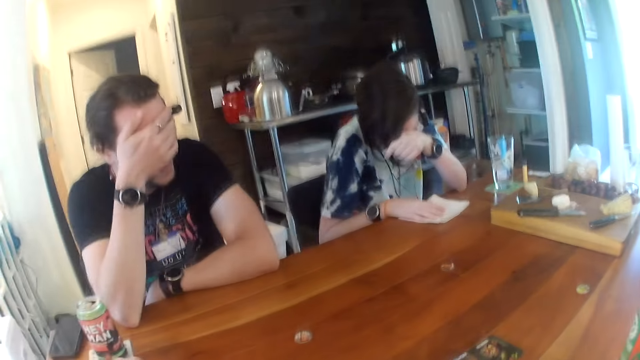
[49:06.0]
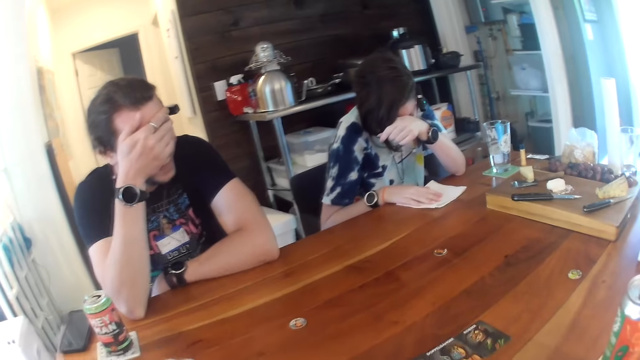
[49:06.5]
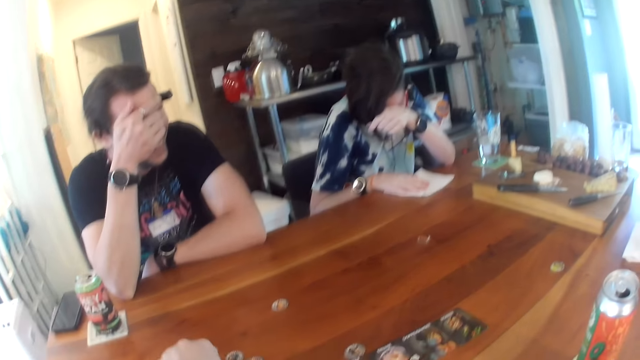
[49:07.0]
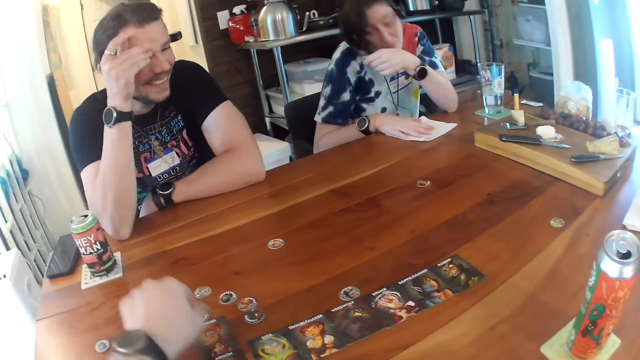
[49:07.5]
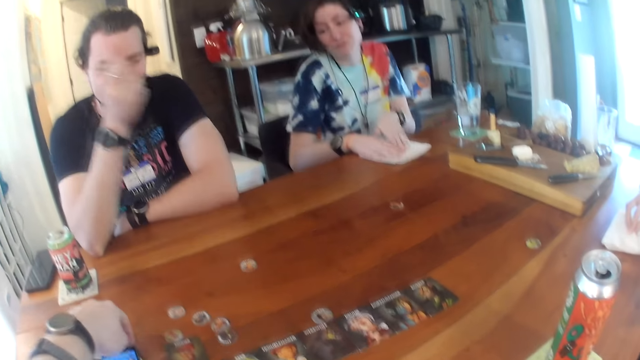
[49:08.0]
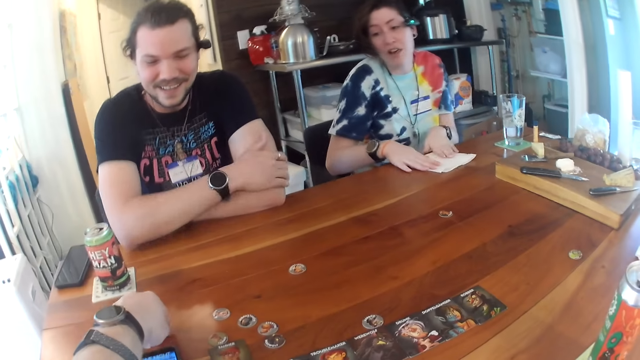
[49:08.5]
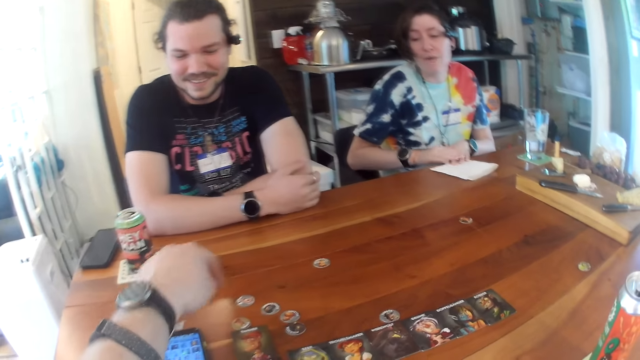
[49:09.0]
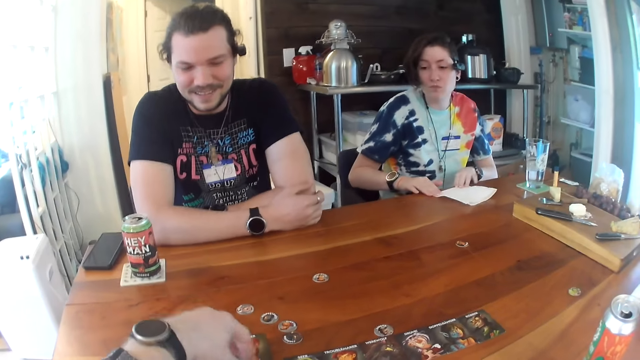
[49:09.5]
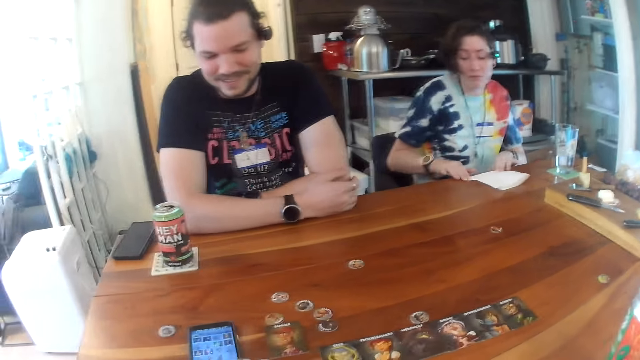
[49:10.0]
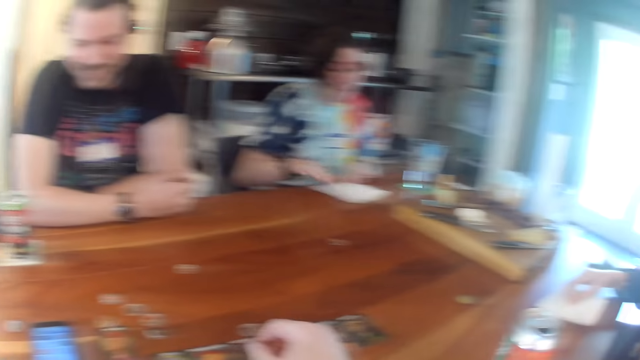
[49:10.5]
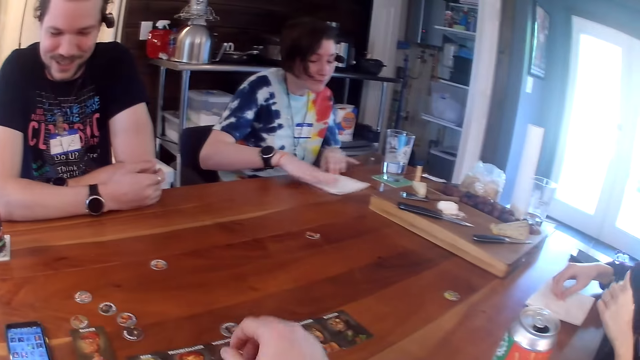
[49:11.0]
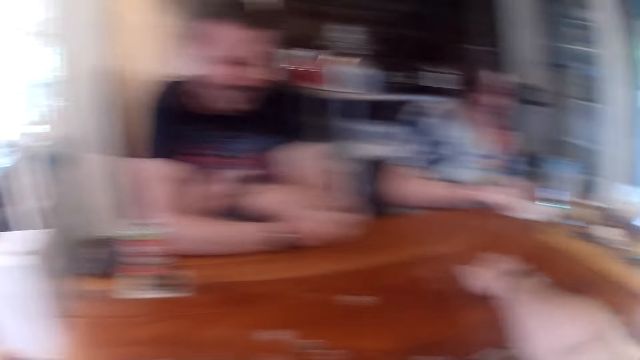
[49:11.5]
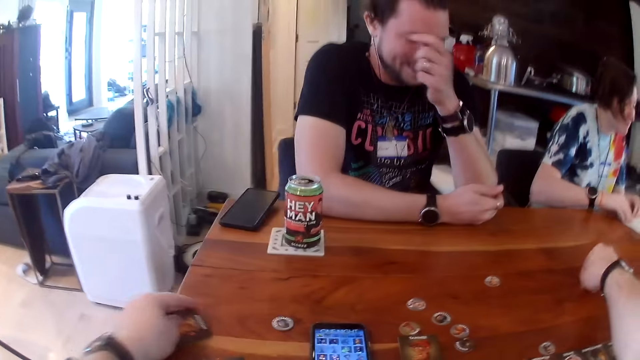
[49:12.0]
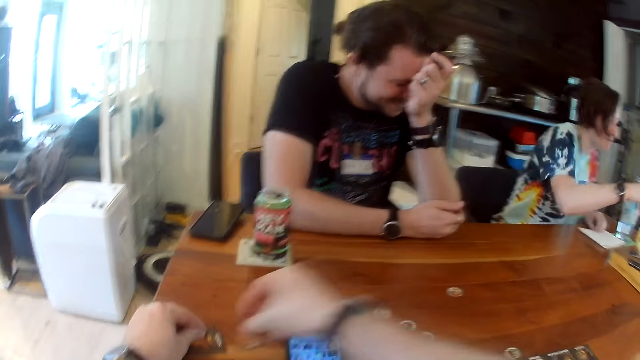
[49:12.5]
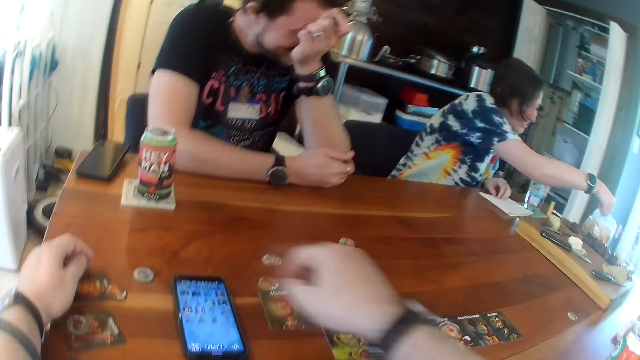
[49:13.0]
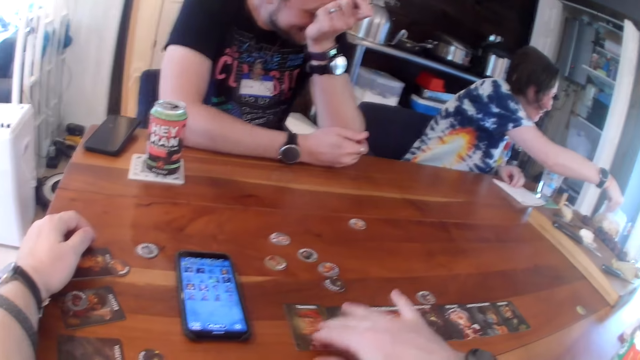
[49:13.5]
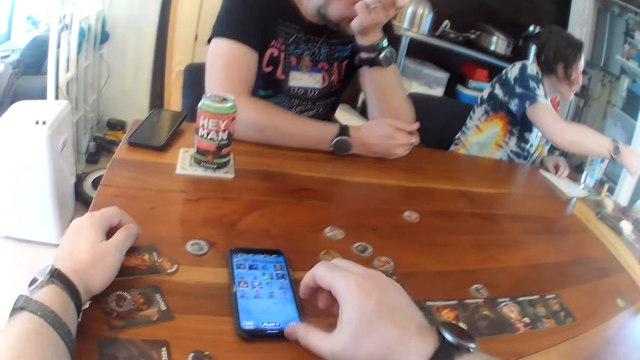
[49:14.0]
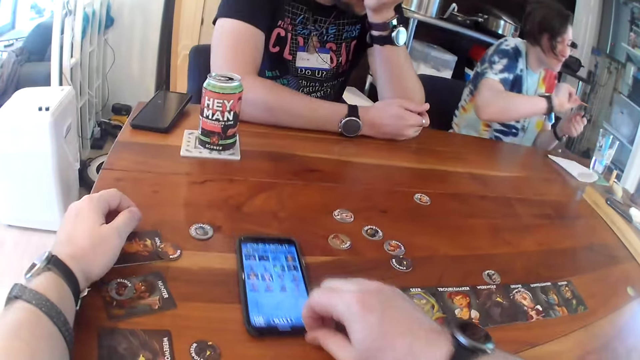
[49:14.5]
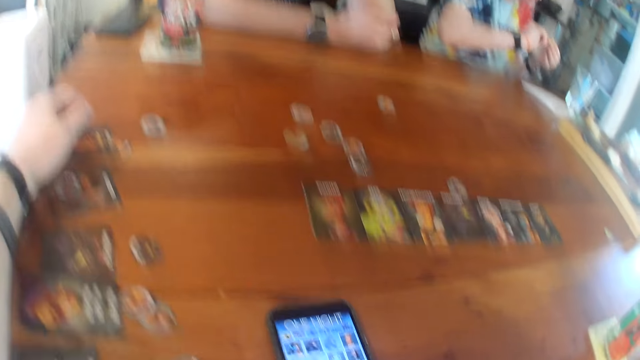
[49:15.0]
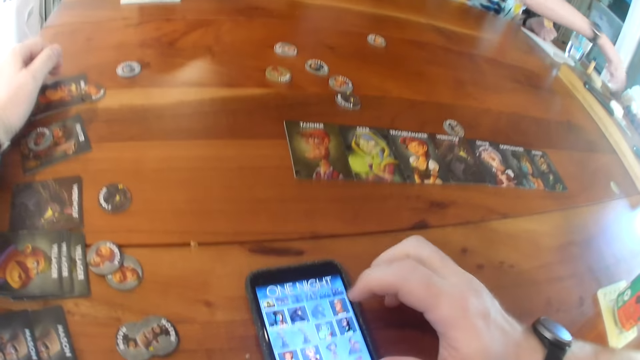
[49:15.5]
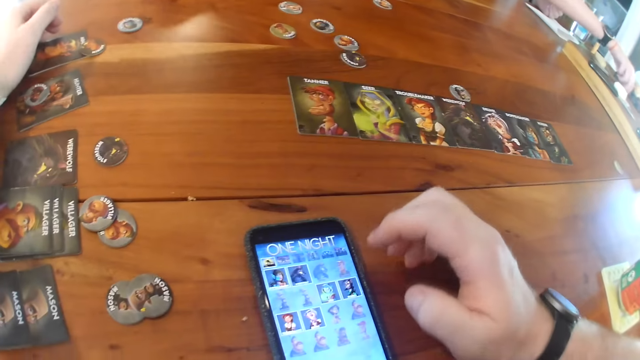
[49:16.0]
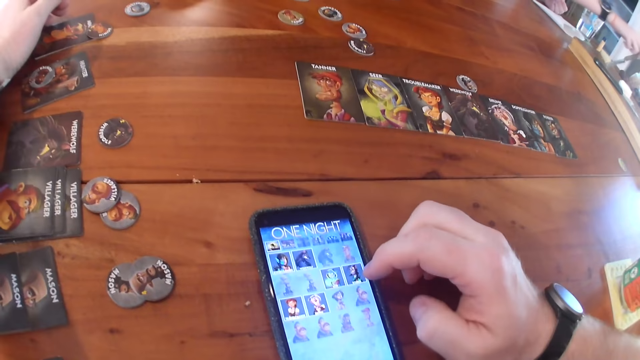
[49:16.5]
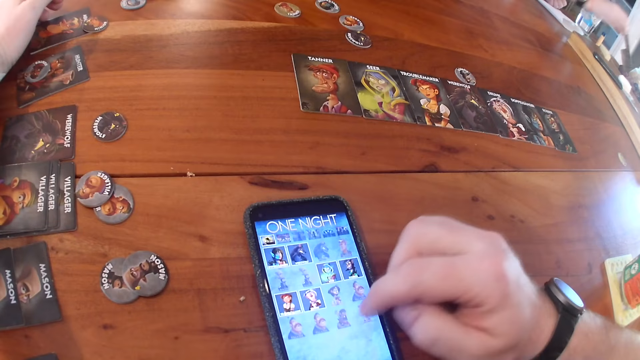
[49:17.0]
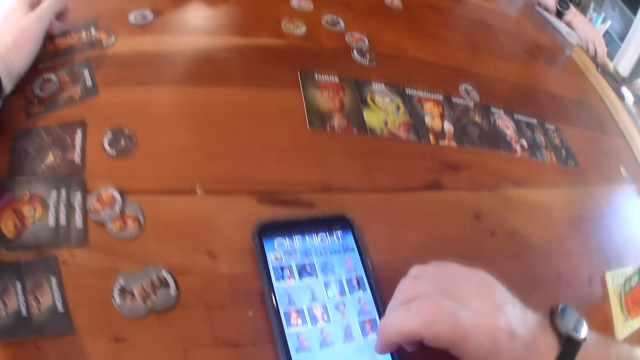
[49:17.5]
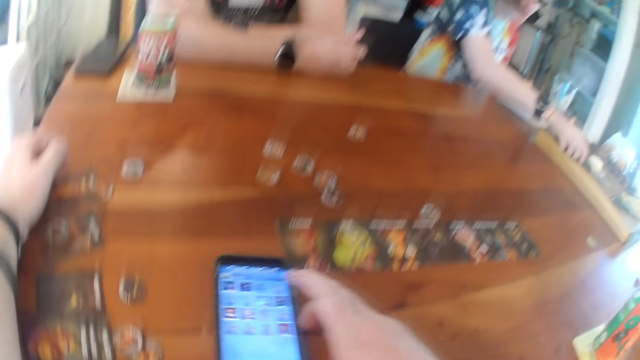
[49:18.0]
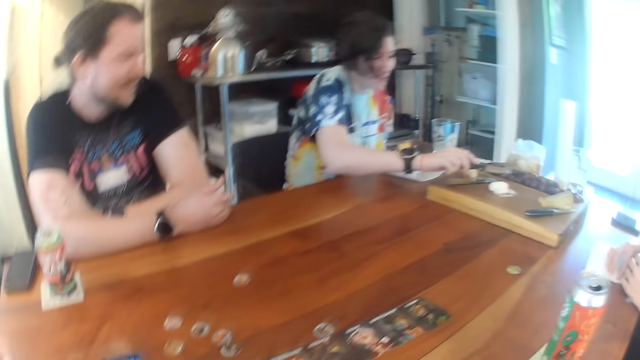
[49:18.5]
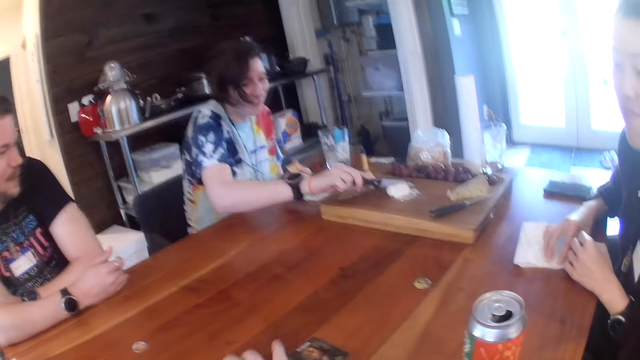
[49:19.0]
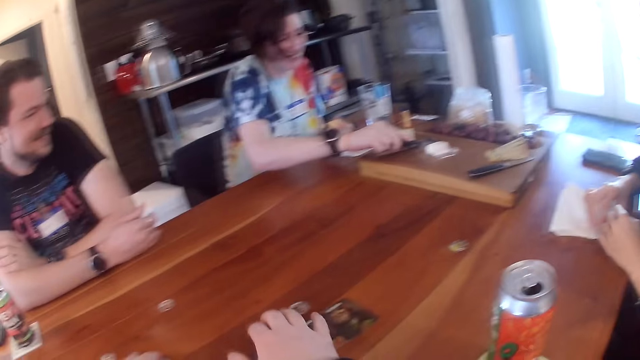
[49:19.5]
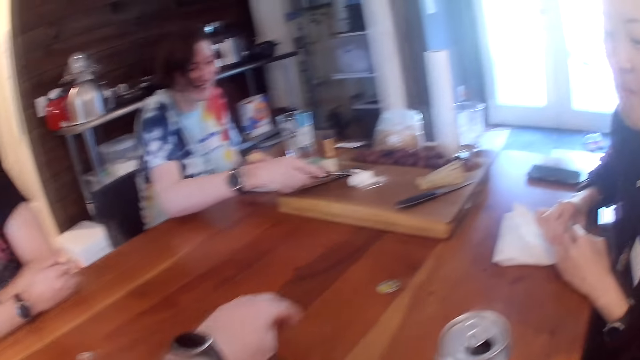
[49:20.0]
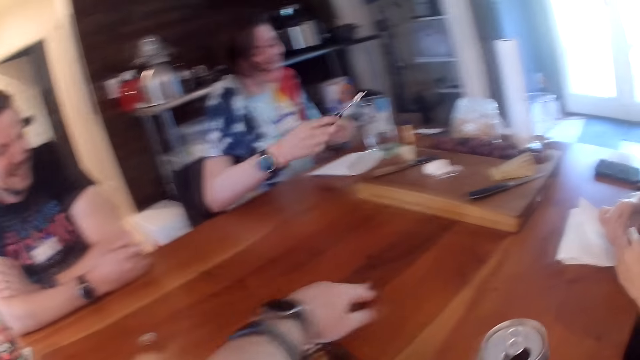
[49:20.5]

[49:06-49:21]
The camera wearer talks. A lady talks. The camera wearer picks a coaster from the table with his right hand. He stretches the hand. He drops the coaster in his right hand on the table. The lady picks a chip from a chips pack with her right hand on the table. The lady passes the chip to her left hand. The camera wearer pulls the phone. The lady places the cleaver on the chopping board properly with her right hand. The camera wearer operates the phone on the table with his right hand. He moves the phone on the table with his right hand. The lady takes some mayonnaise on the chopping board with a knife in her right hand. The camera wearer talks.

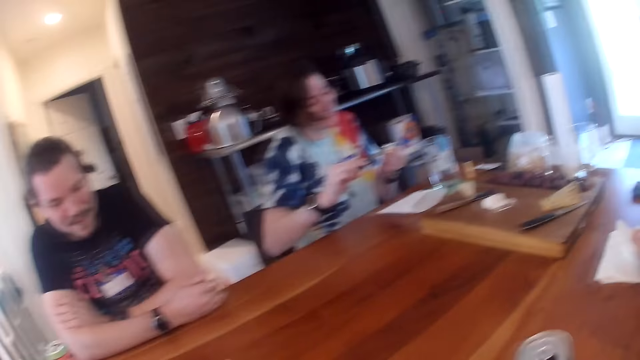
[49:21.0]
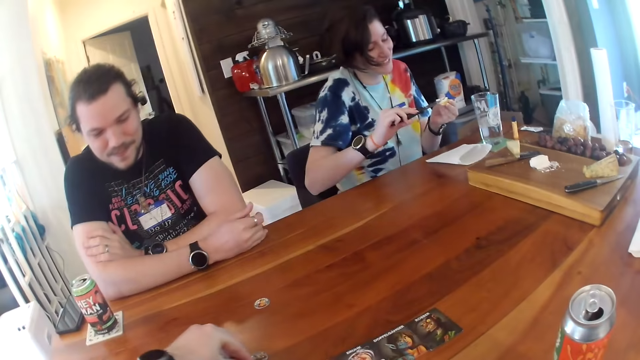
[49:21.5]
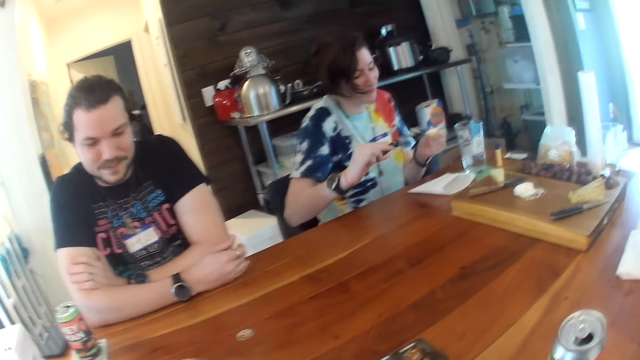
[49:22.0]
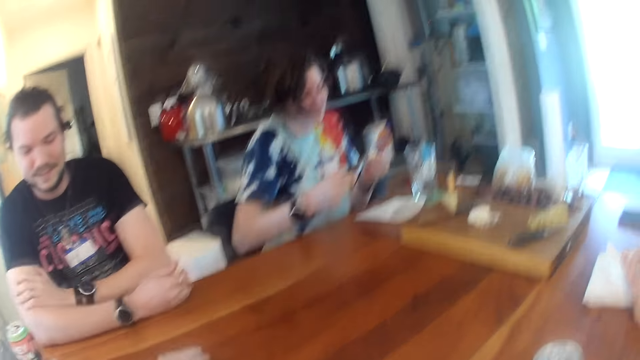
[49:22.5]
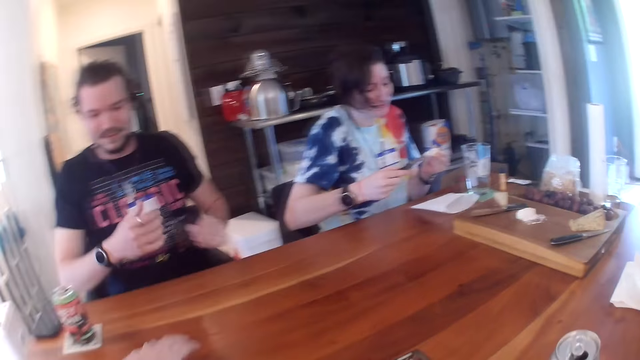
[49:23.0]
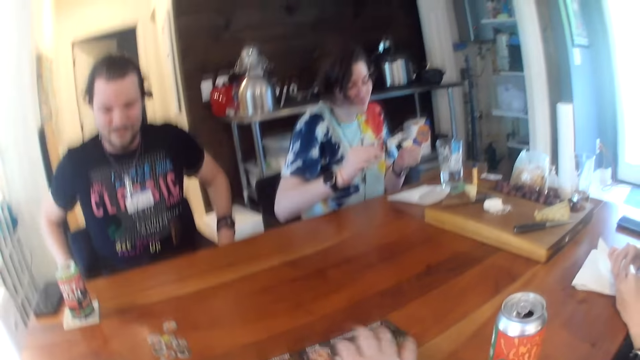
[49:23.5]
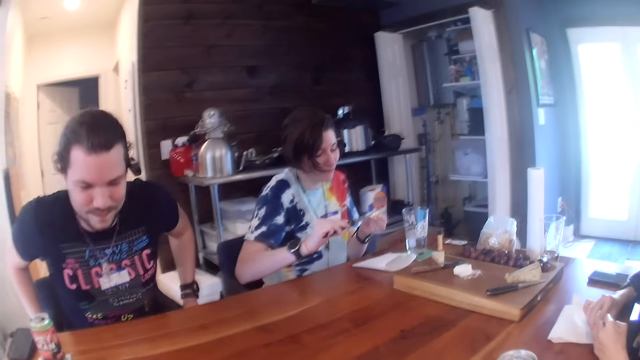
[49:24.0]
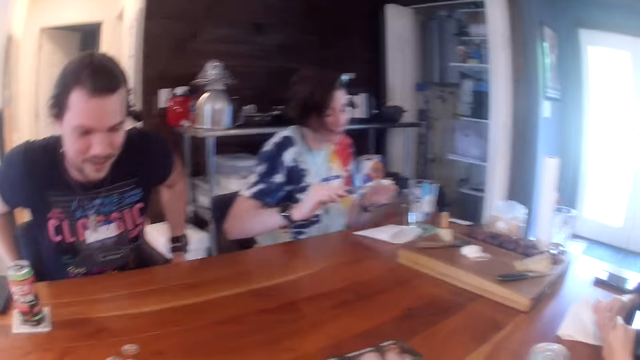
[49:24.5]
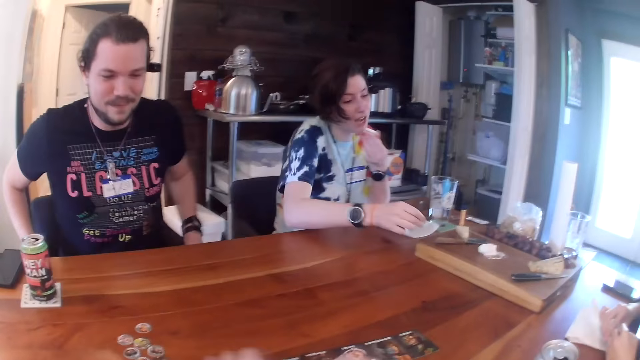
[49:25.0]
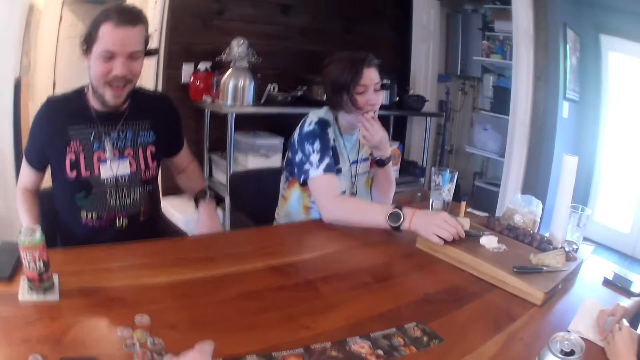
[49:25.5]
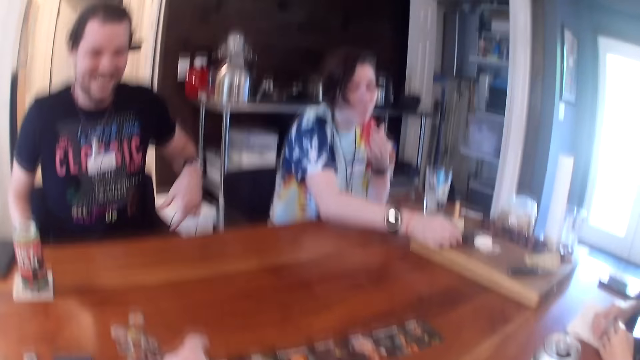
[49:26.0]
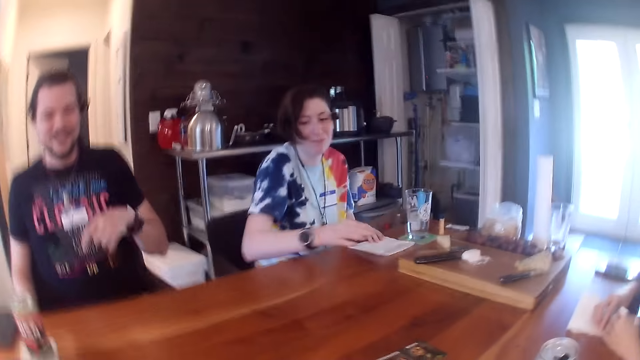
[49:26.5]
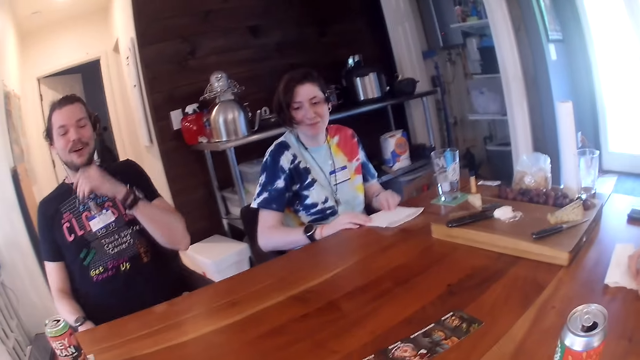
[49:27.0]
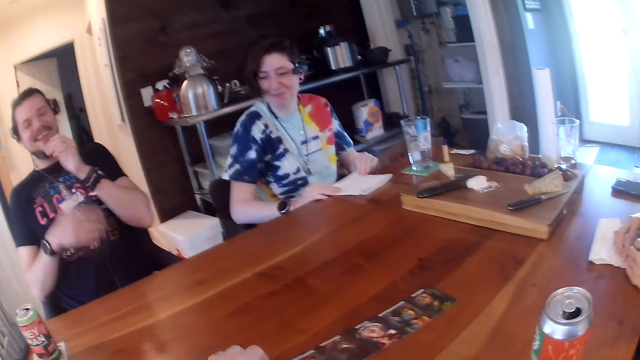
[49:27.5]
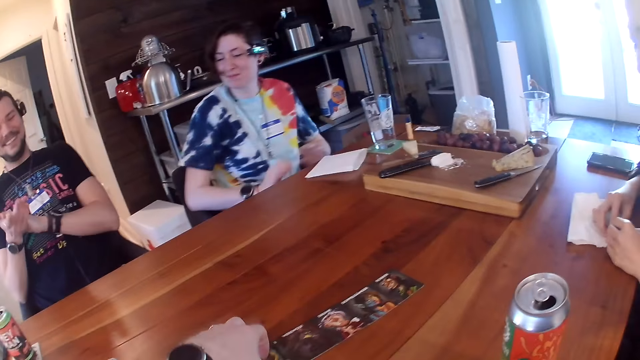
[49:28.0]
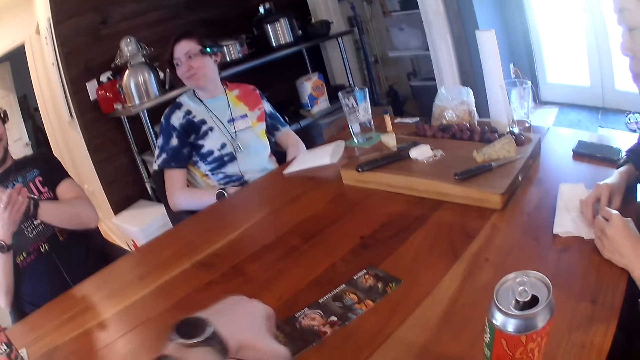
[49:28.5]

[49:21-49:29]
The camera wearer picks up the cards. A woman spreads the mayonnaise on the chip with the knife in her right hand. The camera wearer moves a coaster on the table with his left hand. He talks with a man. The woman eats the creamed chip with her left hand. The woman drops the knife on the chopping board with her right hand. The woman moves the tissue paper on the table with her left hand. The woman moves the tissue paper on the table with both hands. The camera wearer packs the cards on the table with his left hand. The man laughs. The woman removes both hands from the tissue paper on the table.
